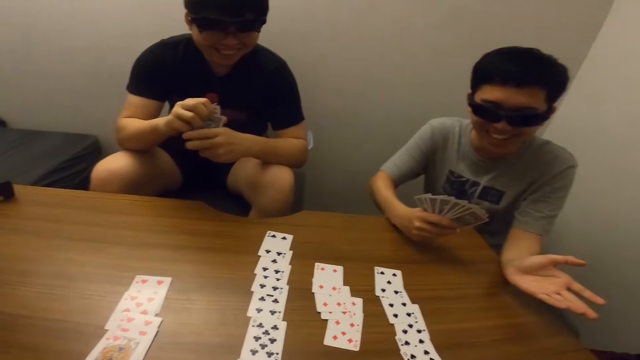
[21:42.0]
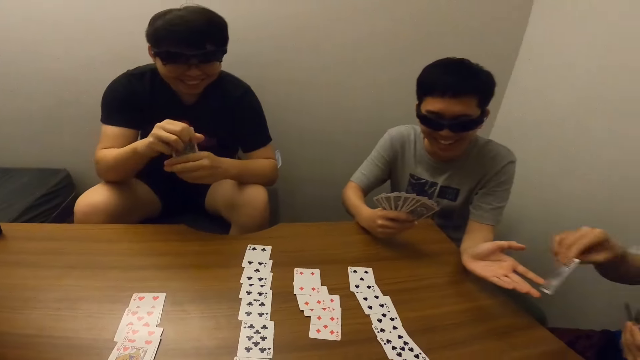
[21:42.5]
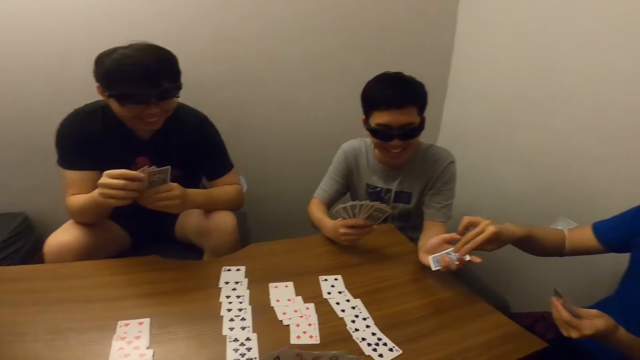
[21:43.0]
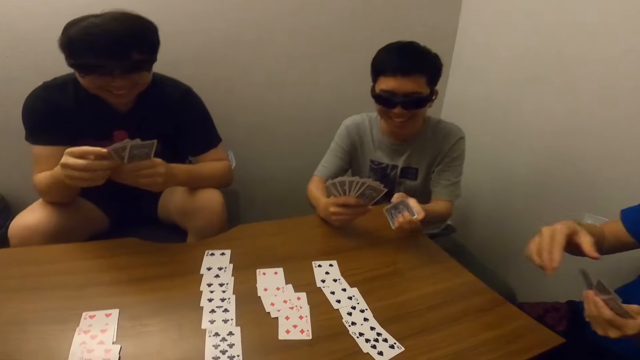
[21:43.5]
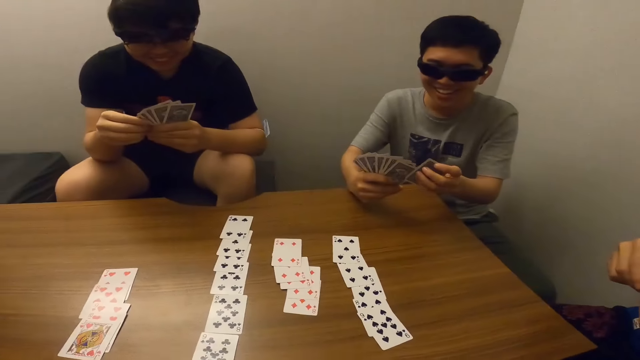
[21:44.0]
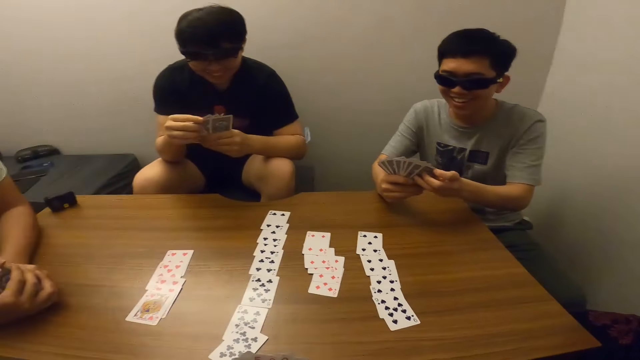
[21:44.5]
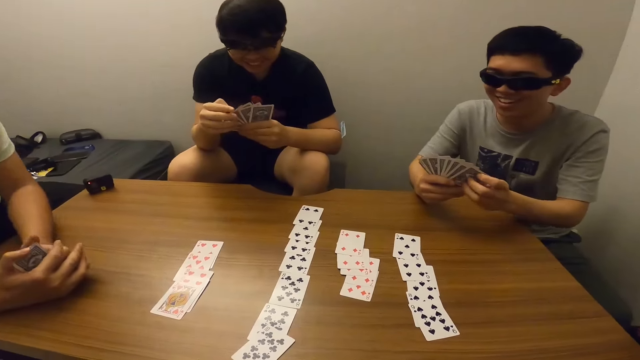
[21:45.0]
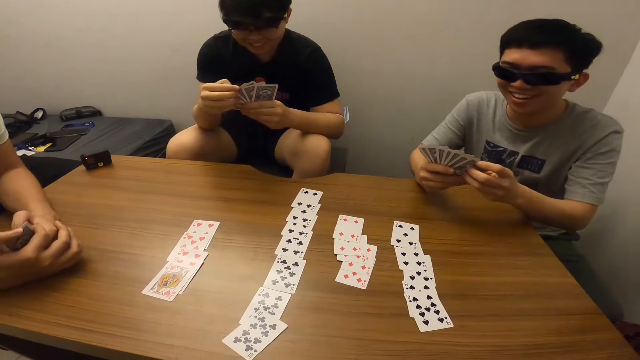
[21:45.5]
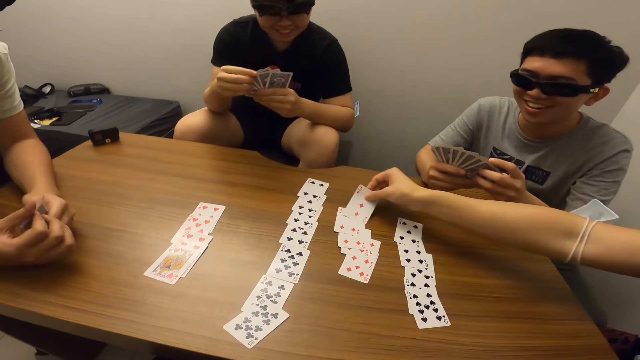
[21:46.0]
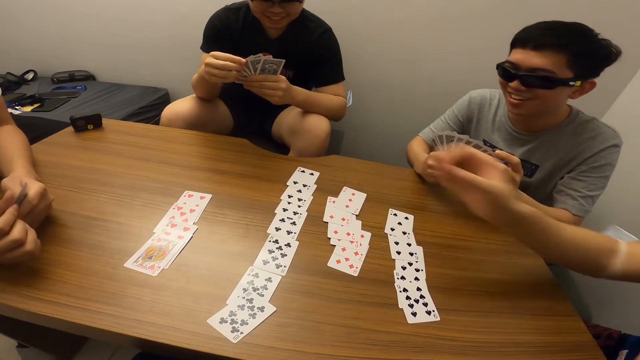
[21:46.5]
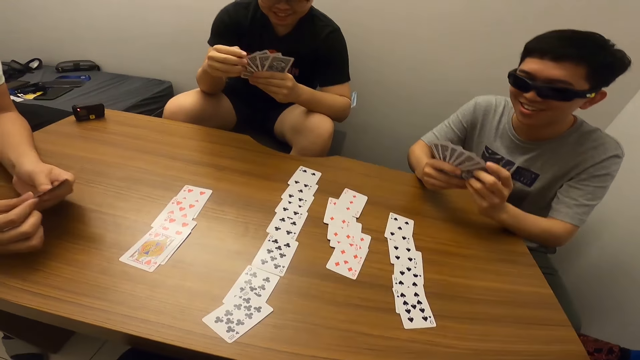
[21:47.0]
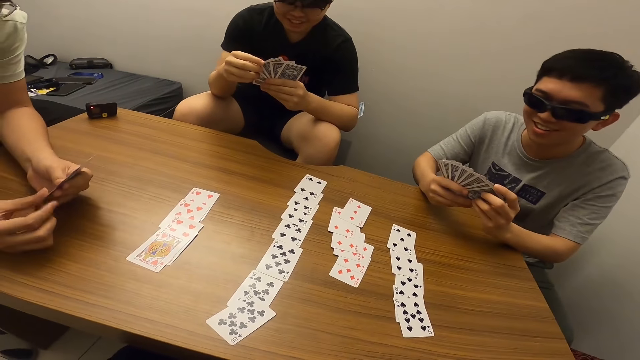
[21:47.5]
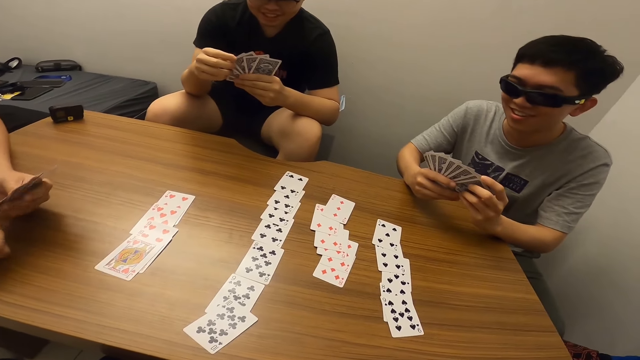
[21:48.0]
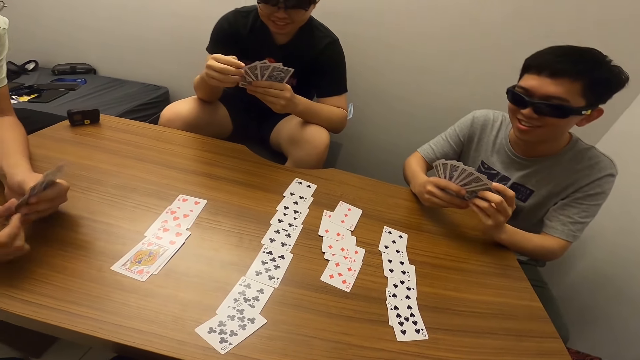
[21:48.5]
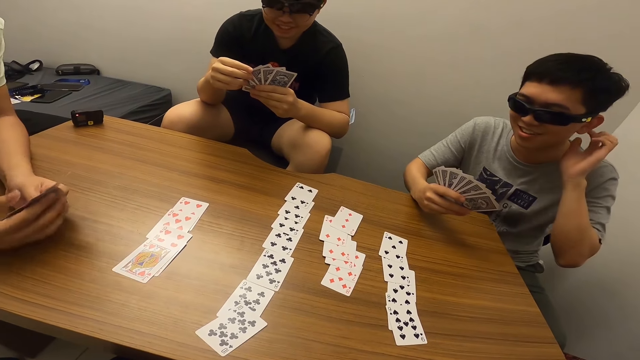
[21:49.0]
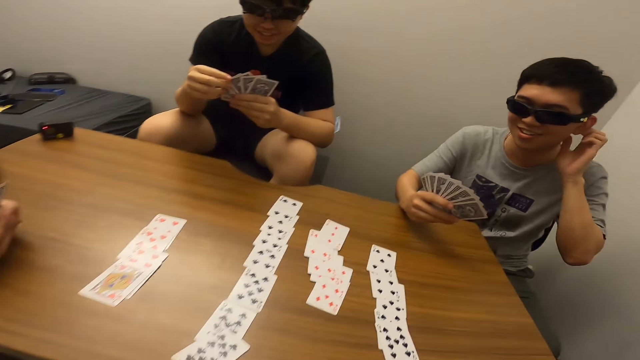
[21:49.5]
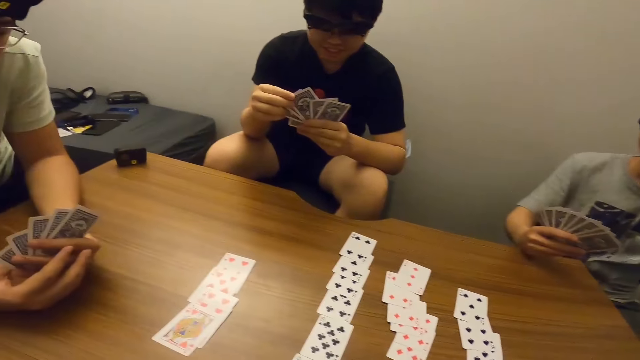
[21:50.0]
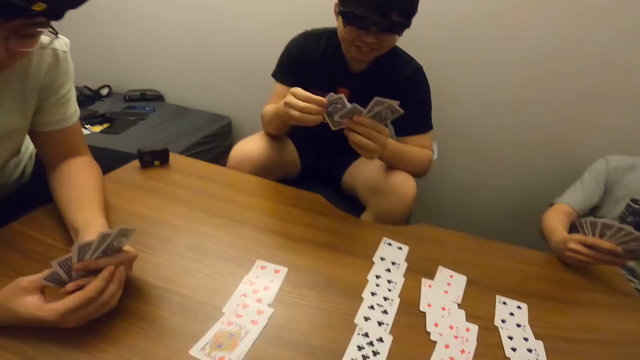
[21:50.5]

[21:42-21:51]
A boy stretches his hand. A man gives a card to the boy. The man places a card on the table.

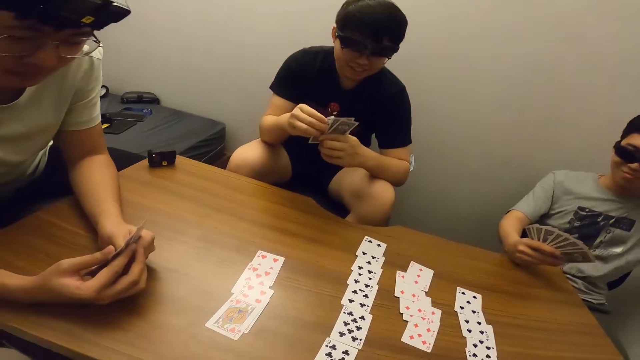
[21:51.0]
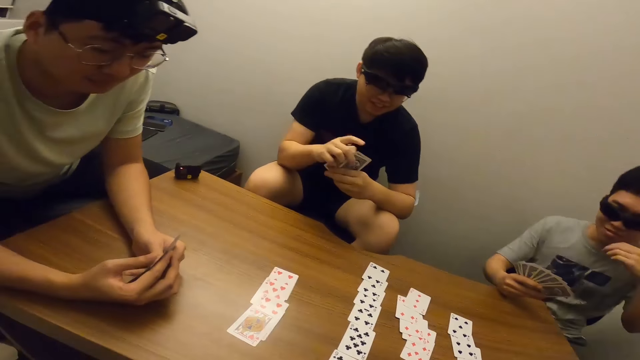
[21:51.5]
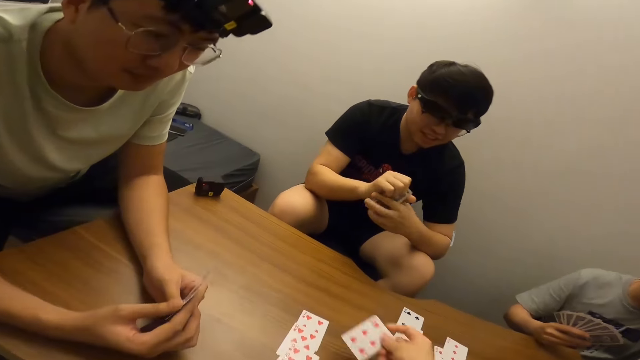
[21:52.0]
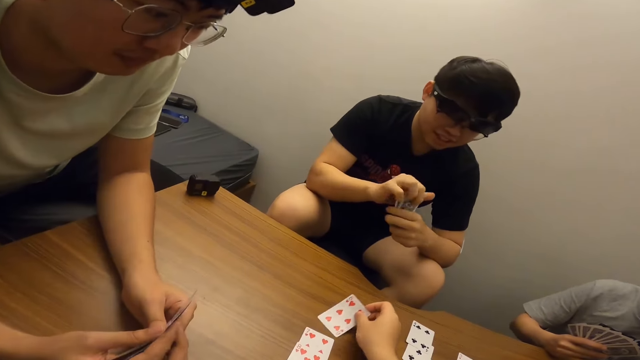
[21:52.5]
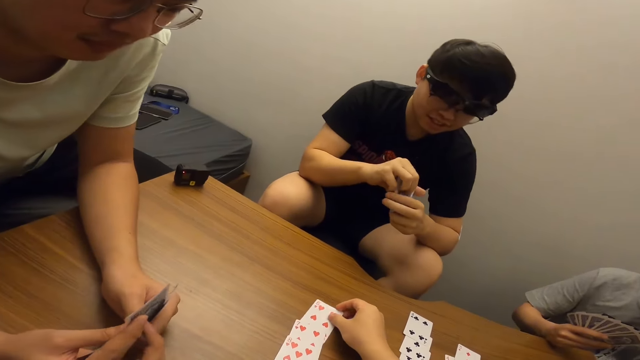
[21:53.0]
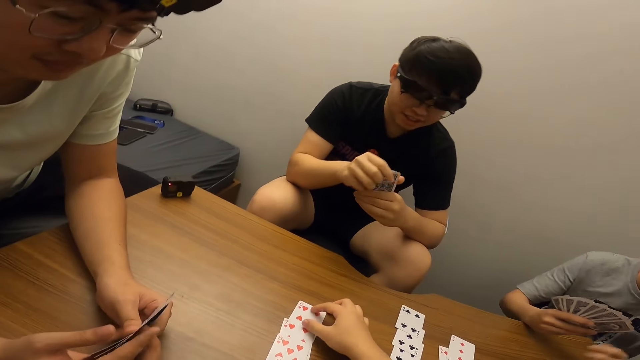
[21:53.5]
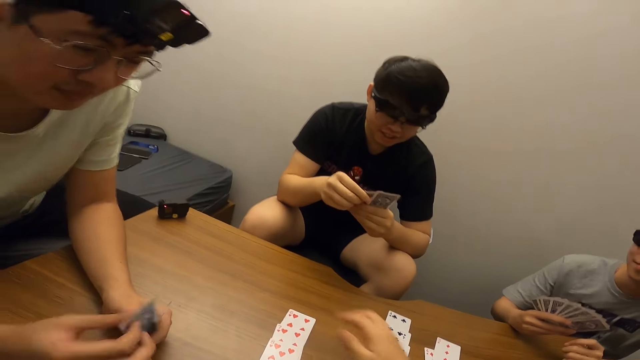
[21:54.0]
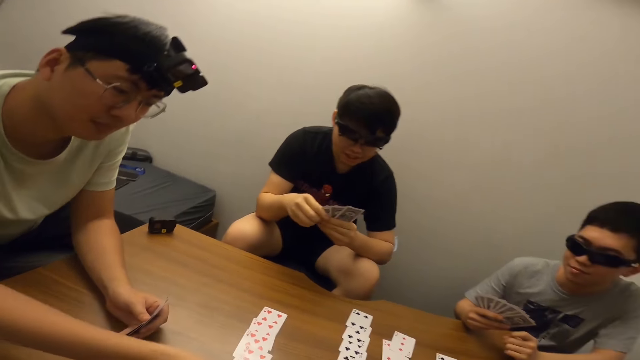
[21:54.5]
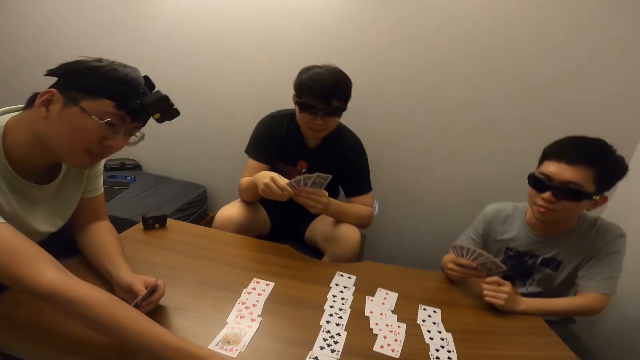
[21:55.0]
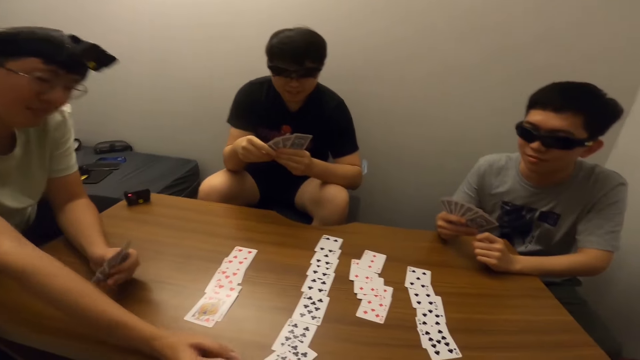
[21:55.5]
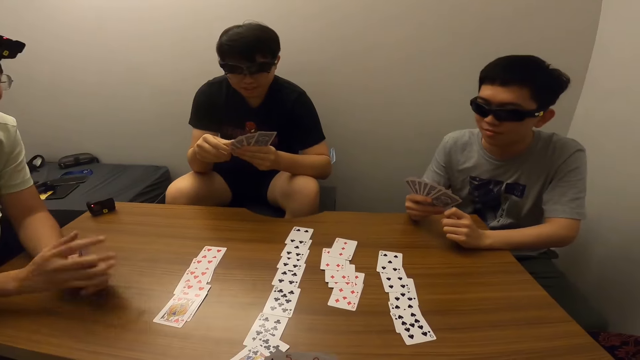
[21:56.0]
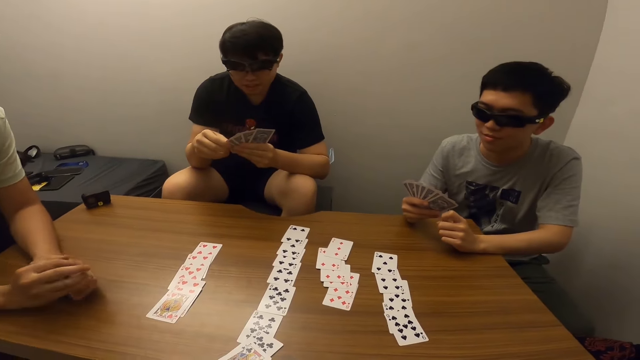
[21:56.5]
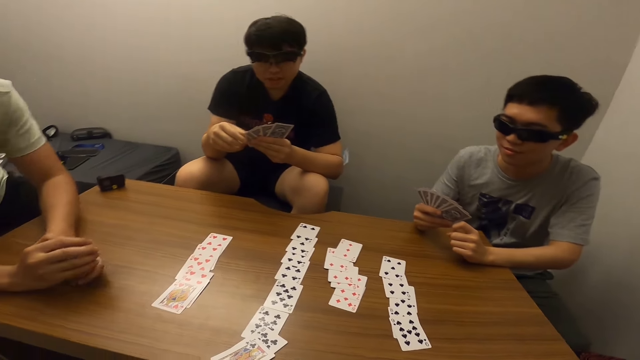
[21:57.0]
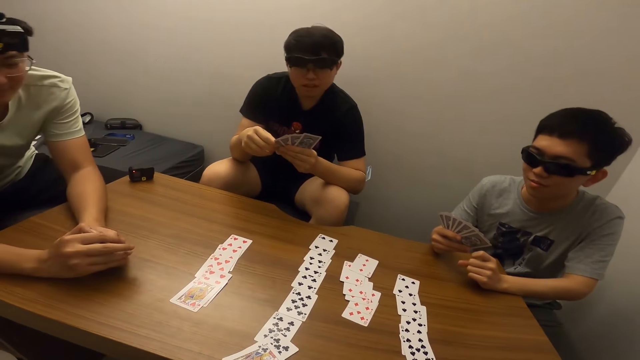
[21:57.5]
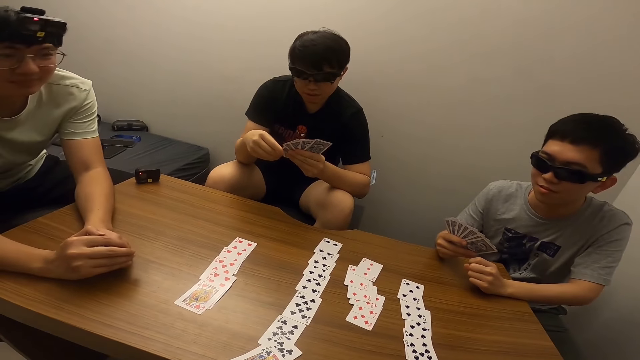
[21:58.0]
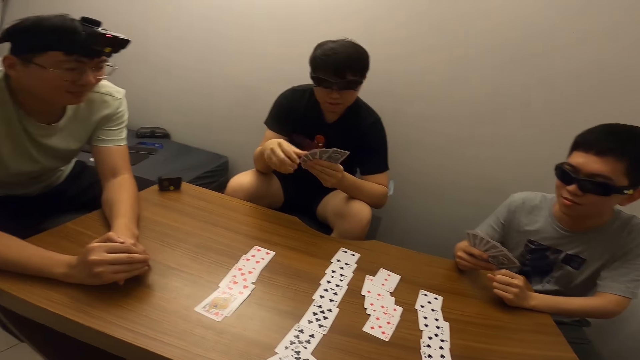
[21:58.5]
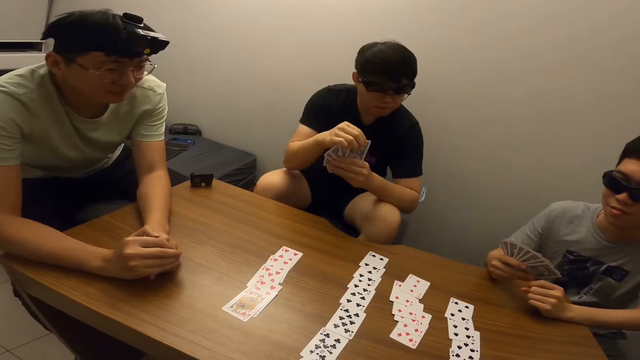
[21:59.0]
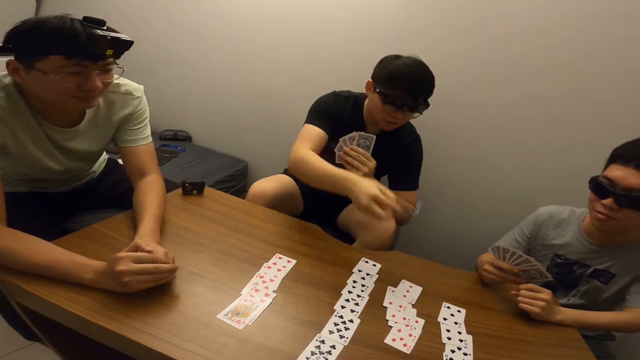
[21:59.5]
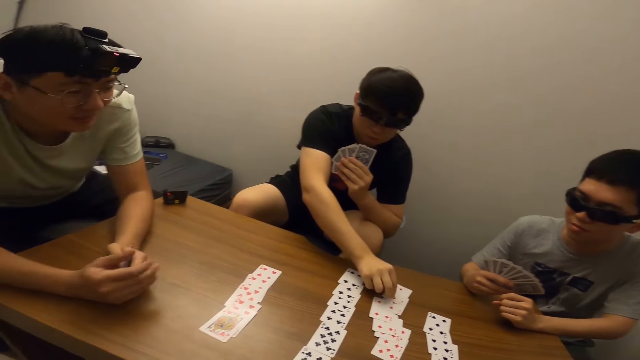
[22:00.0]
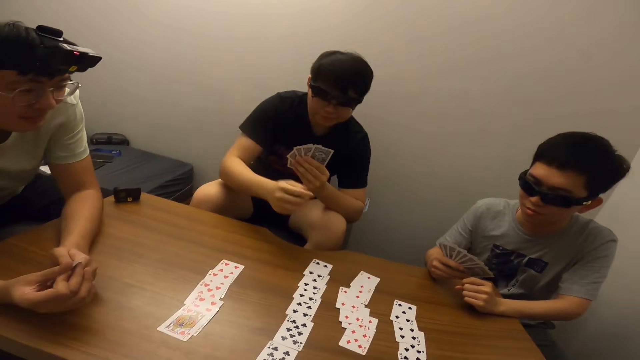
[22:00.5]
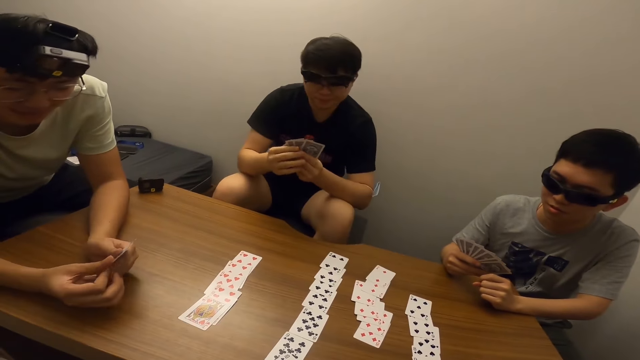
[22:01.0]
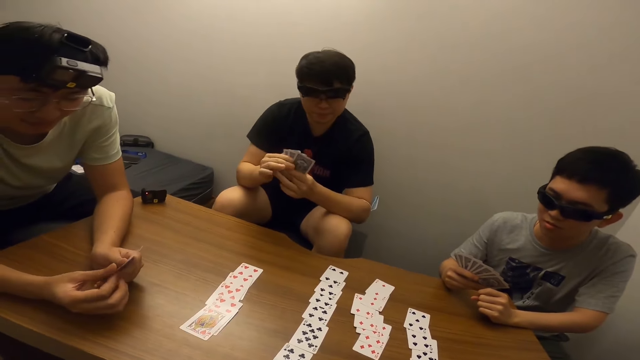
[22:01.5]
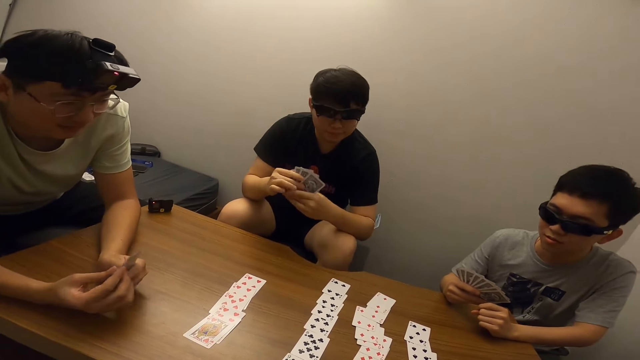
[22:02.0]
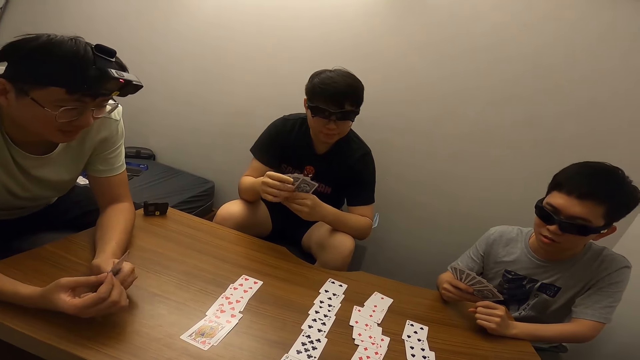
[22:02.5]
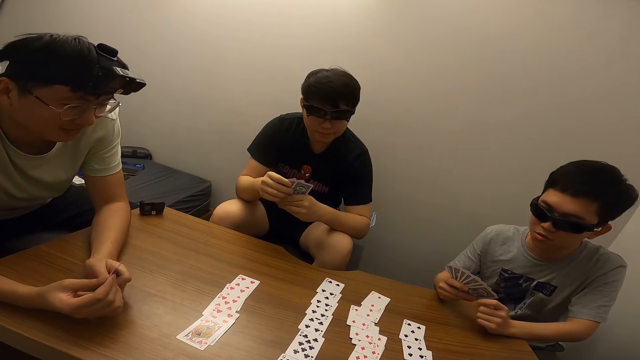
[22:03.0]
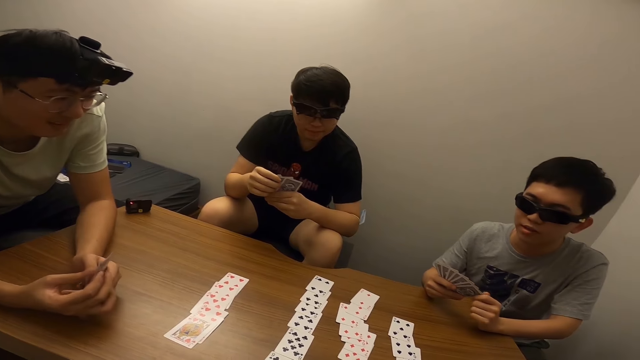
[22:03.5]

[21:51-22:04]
The camera wearer places a card on the table. A man places a card on the table. Another man places a card on the table.
